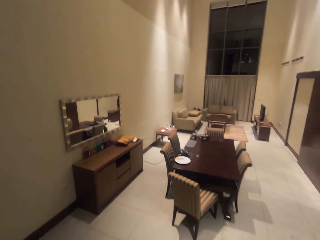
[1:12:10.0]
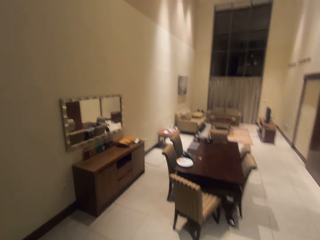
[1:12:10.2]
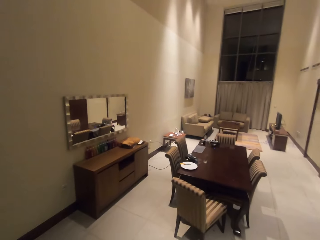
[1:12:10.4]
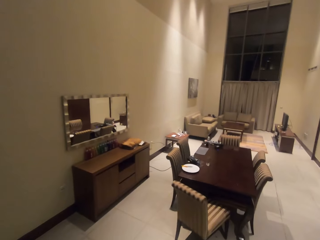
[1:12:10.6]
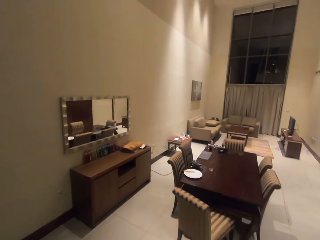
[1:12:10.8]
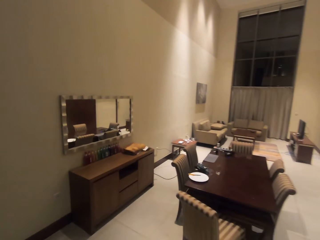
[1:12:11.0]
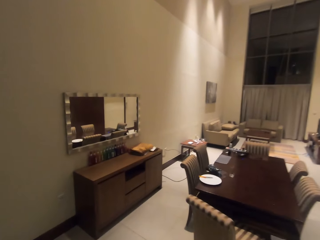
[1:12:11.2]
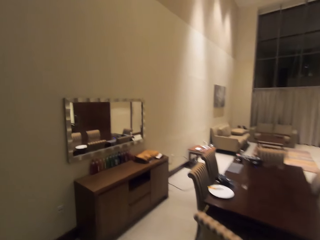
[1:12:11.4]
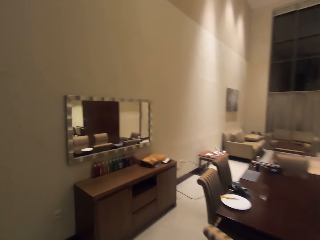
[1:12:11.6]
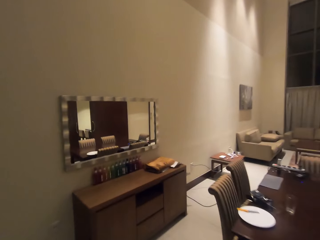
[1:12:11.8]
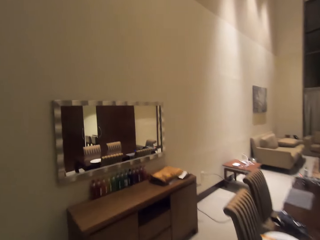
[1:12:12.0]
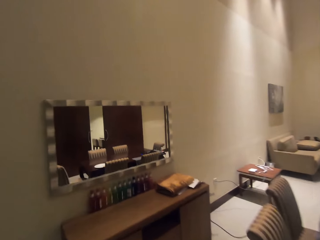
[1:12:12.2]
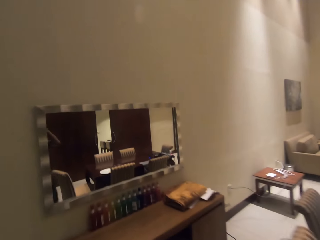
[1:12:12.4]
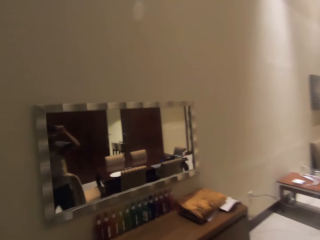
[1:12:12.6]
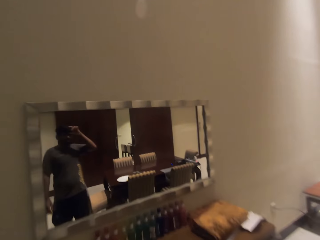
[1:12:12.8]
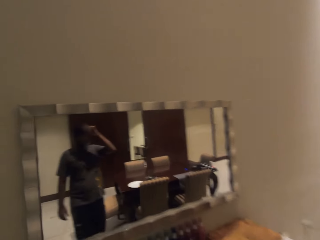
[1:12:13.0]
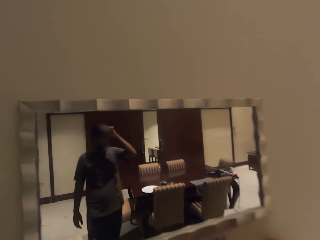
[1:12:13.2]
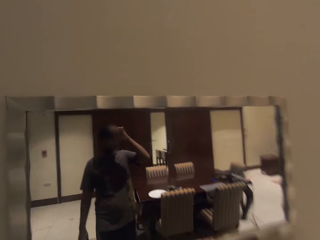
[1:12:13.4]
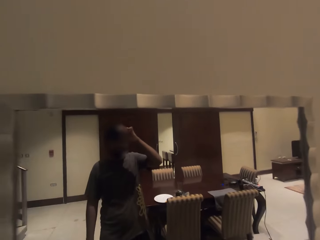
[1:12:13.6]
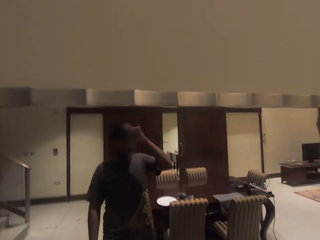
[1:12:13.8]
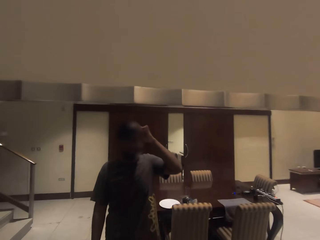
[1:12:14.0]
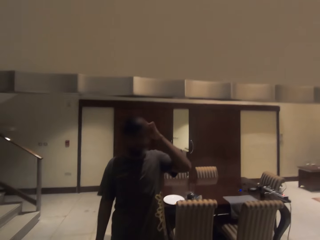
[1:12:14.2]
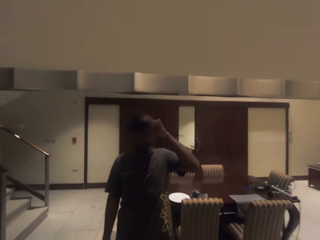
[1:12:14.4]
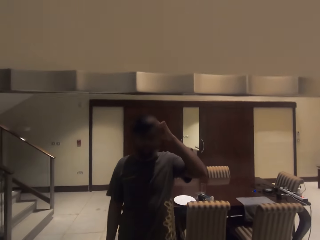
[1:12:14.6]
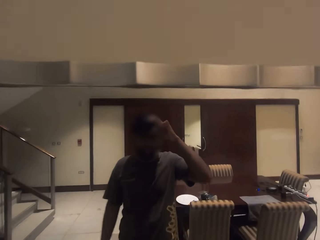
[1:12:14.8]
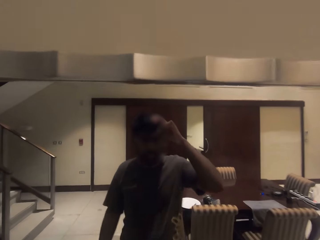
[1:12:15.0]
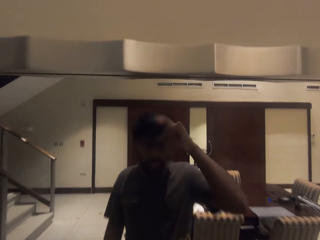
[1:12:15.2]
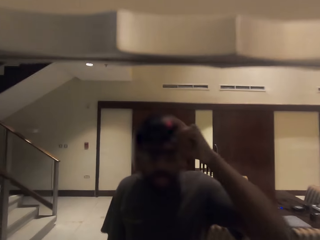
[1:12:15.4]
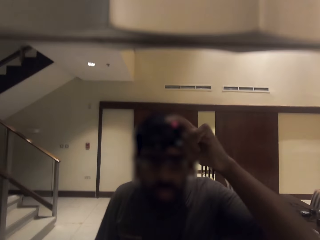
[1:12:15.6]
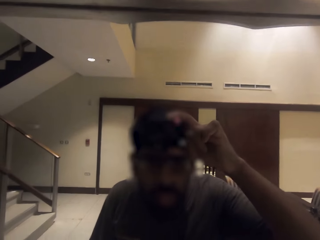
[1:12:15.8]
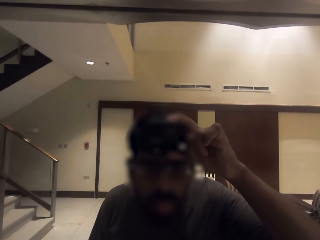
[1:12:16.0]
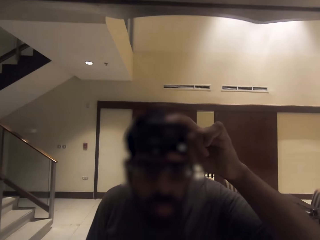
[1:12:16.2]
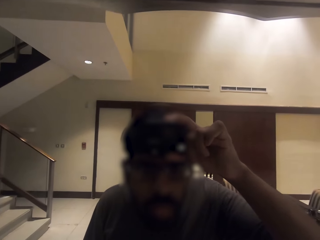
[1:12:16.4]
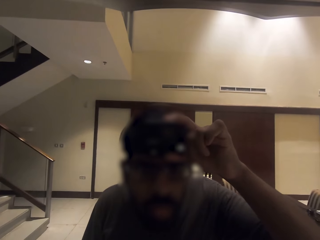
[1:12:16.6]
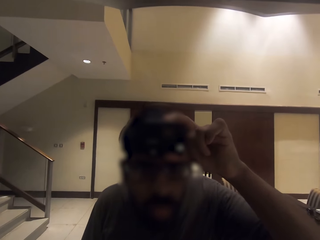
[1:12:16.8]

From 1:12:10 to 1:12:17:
The camera wearer walks in the room. They look at the mirror.
